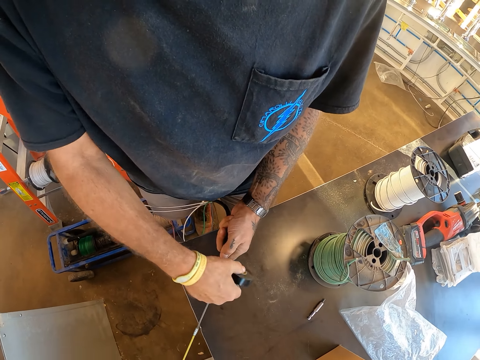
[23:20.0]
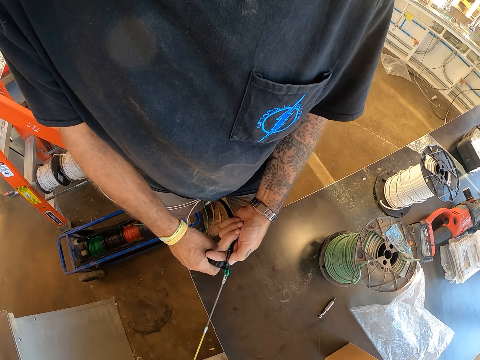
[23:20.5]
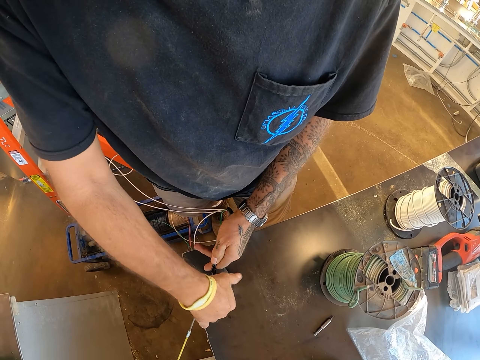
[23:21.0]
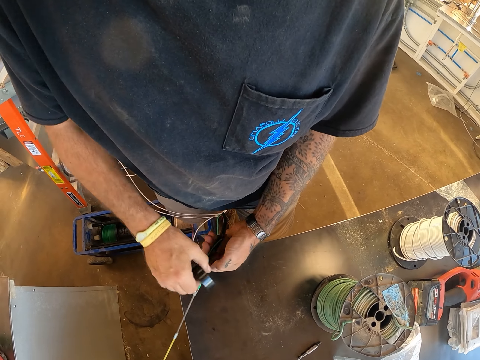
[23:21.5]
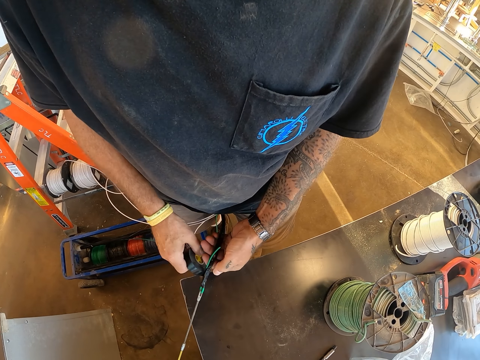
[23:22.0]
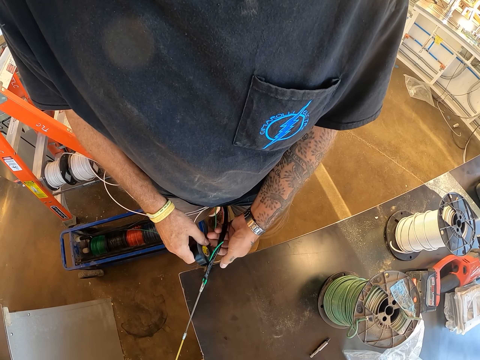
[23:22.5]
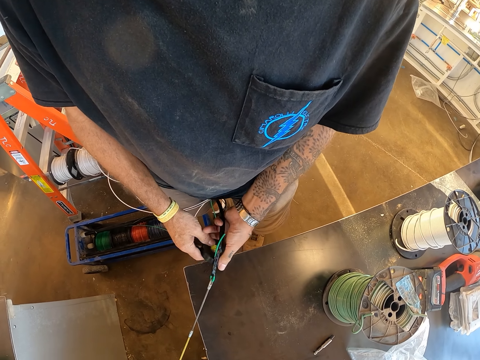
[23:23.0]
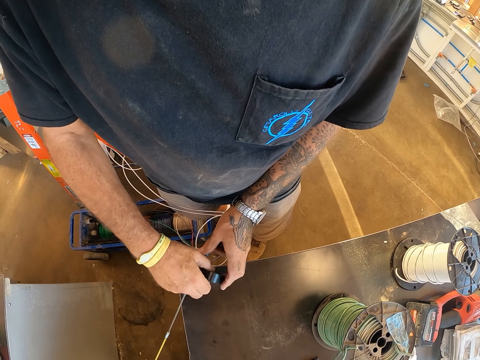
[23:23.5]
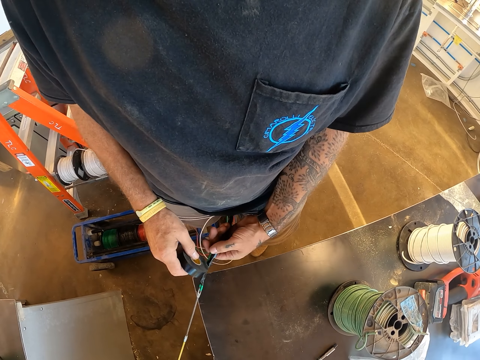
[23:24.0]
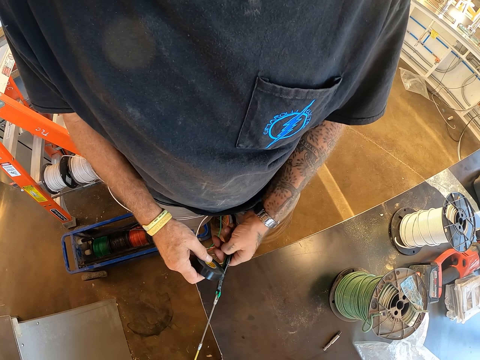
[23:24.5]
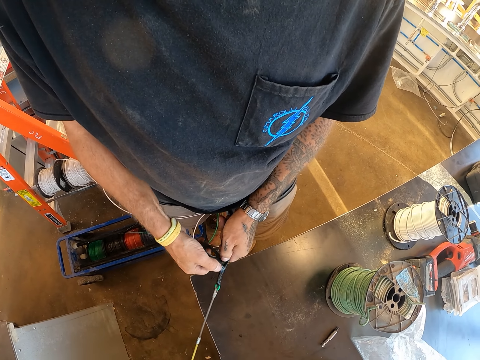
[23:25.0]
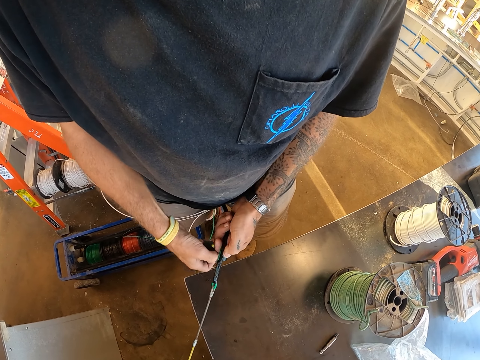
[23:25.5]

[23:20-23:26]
The camera wearer puts tape around the wires.

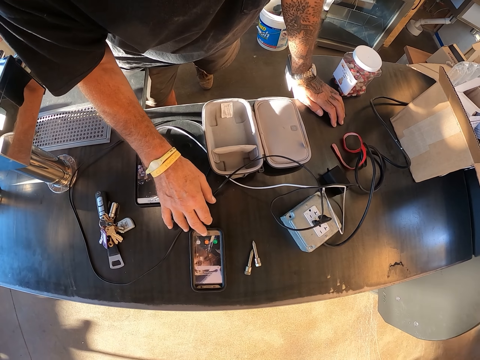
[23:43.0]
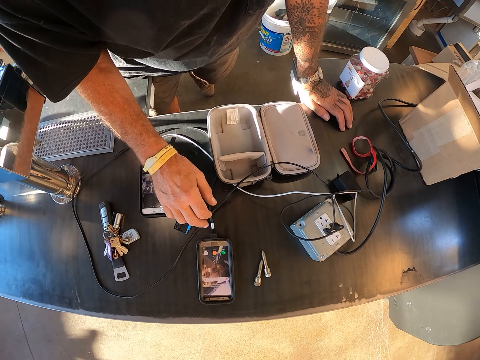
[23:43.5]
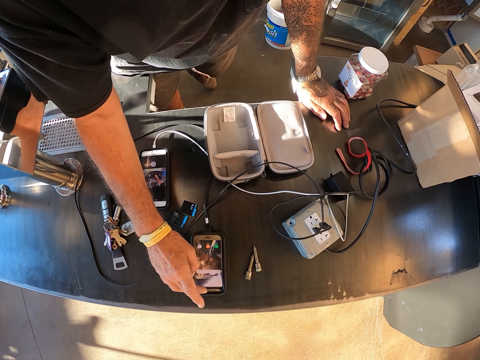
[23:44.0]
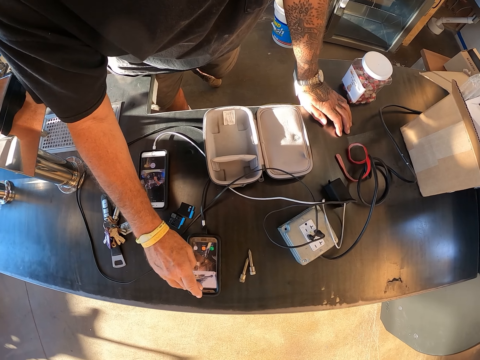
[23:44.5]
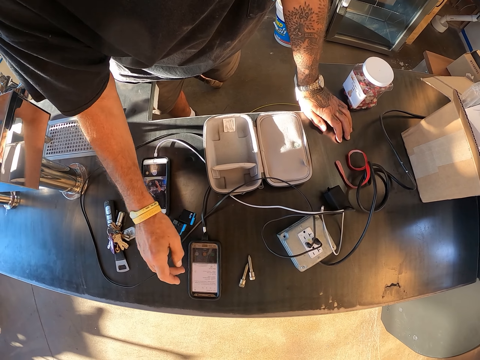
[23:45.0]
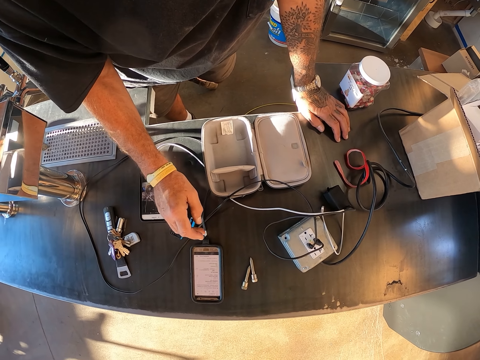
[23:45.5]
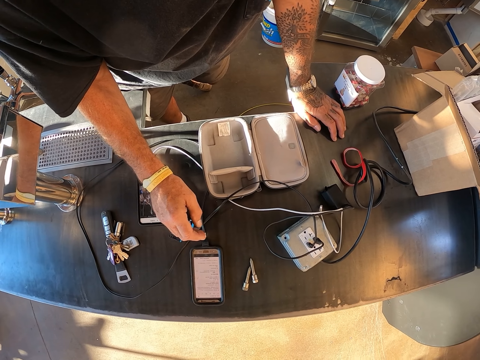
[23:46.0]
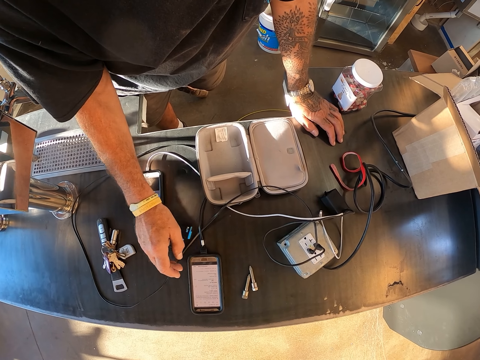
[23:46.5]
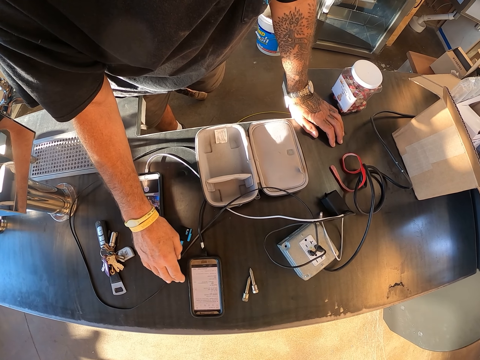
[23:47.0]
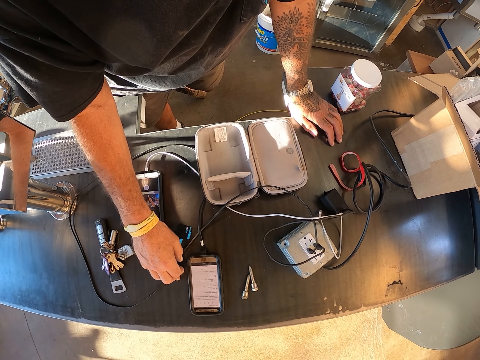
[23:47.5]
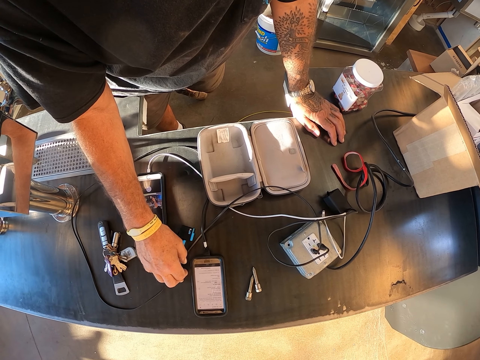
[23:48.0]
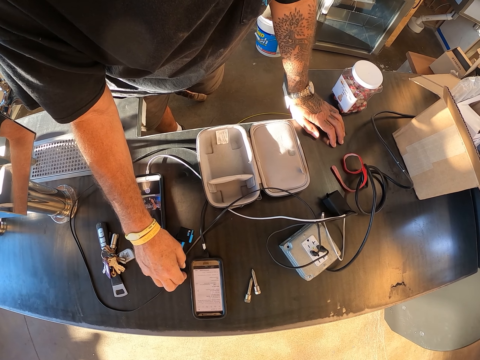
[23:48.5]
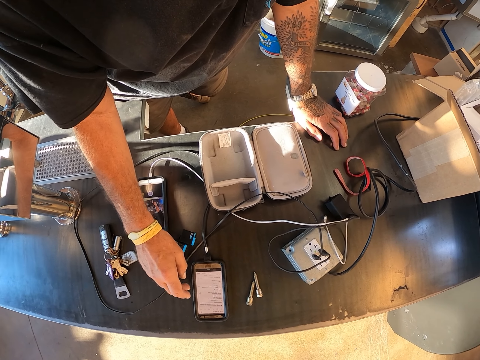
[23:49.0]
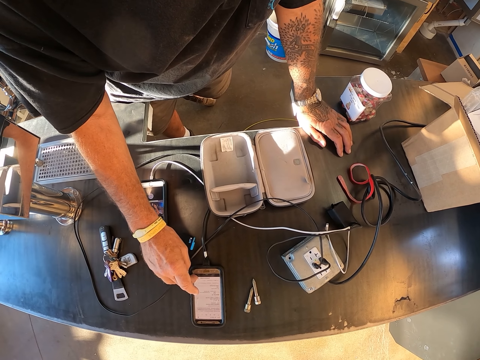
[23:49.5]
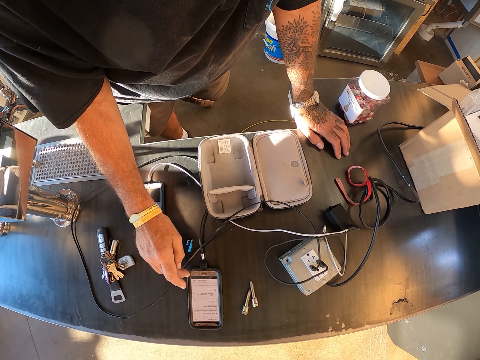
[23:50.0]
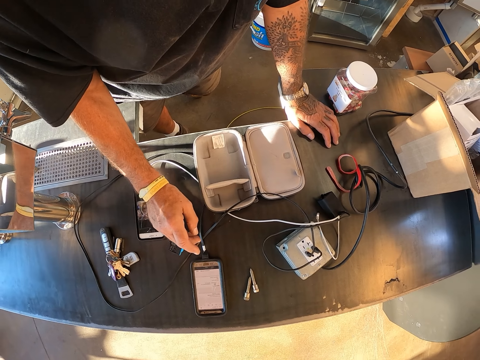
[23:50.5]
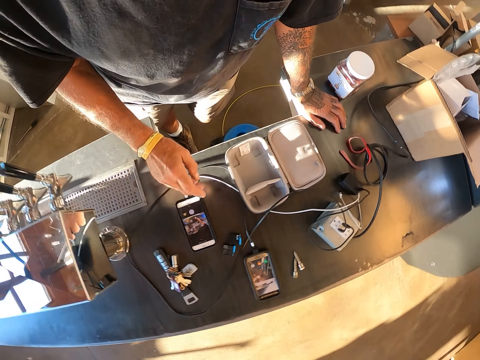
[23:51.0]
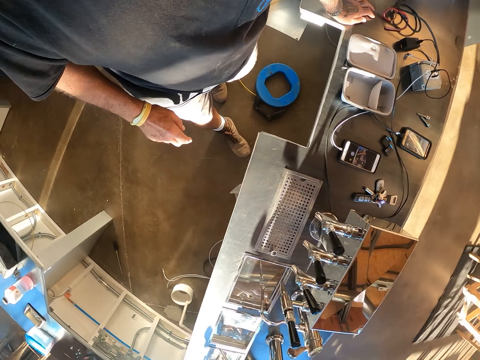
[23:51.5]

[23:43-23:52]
The camera wearer checks on the phone. They use the phone on the table. They scroll through the phone.

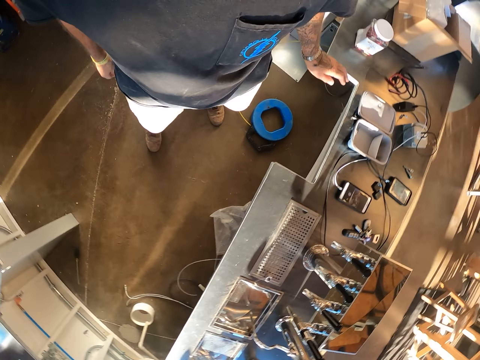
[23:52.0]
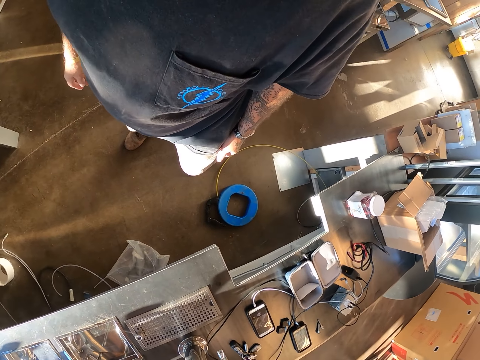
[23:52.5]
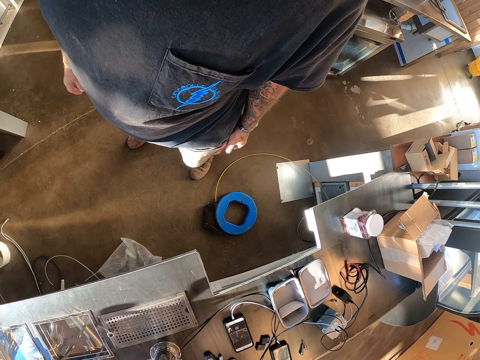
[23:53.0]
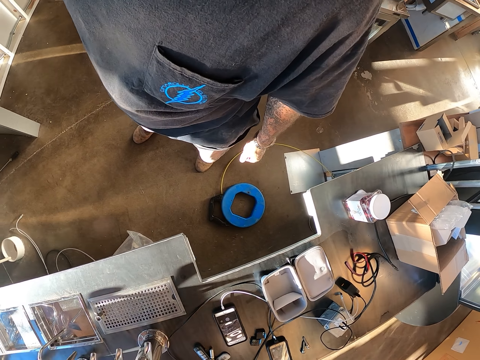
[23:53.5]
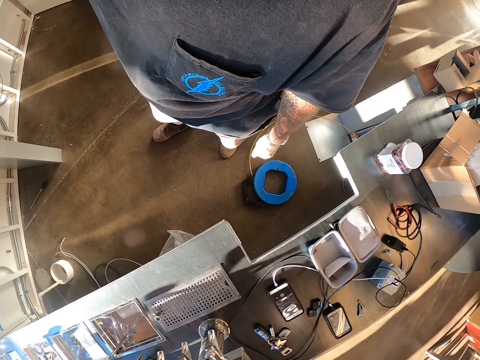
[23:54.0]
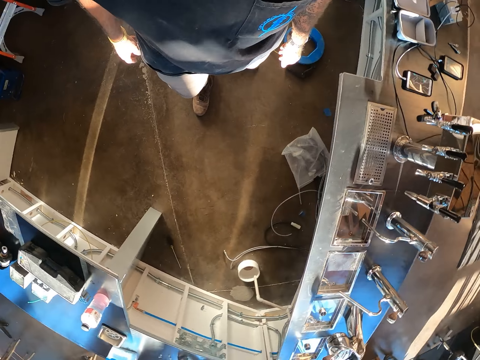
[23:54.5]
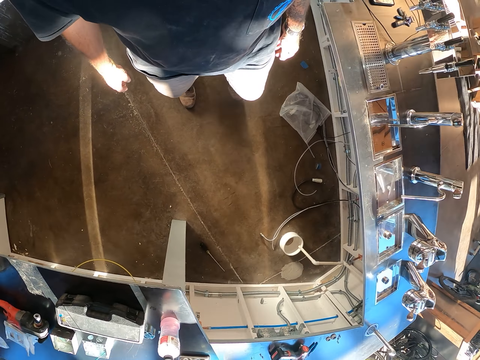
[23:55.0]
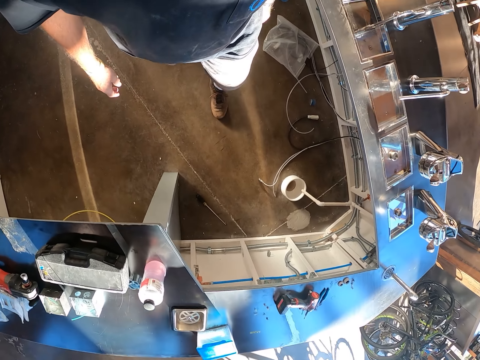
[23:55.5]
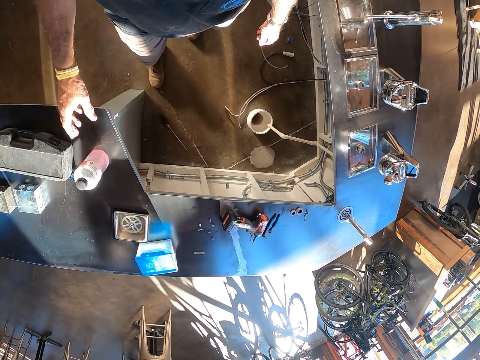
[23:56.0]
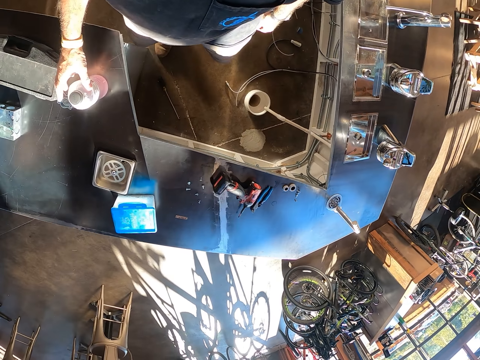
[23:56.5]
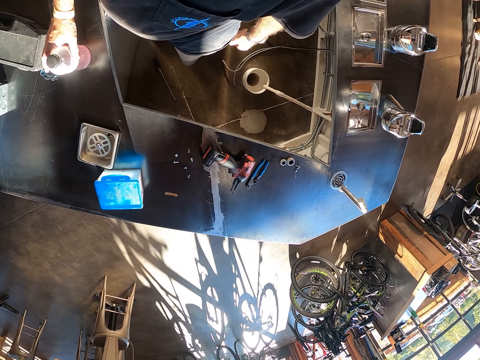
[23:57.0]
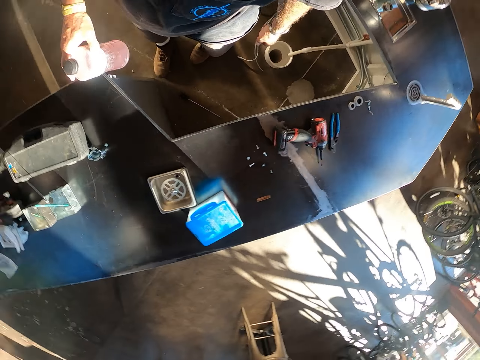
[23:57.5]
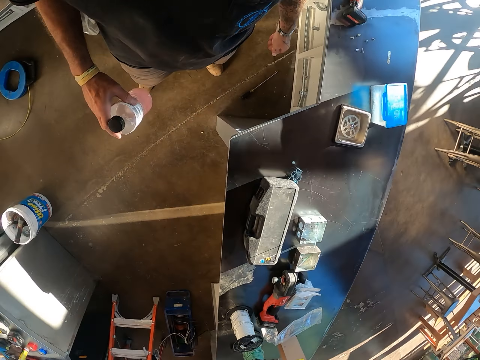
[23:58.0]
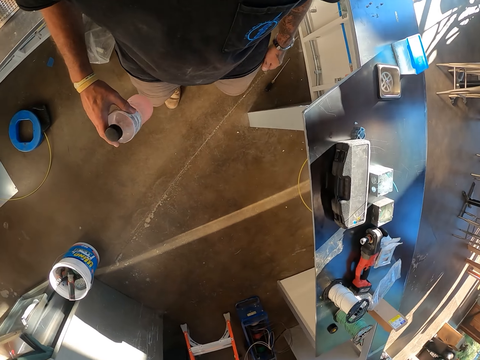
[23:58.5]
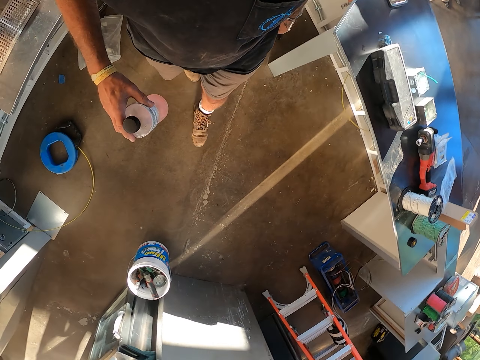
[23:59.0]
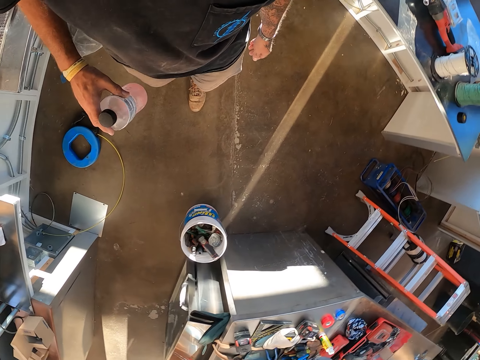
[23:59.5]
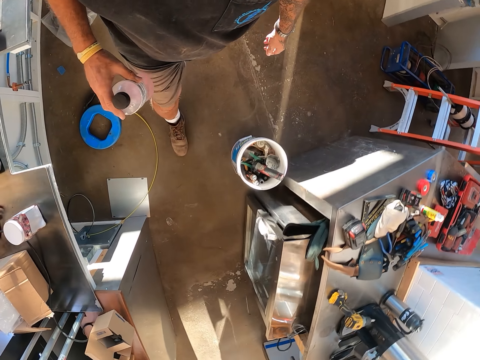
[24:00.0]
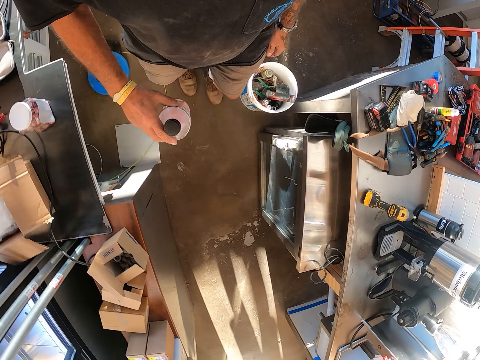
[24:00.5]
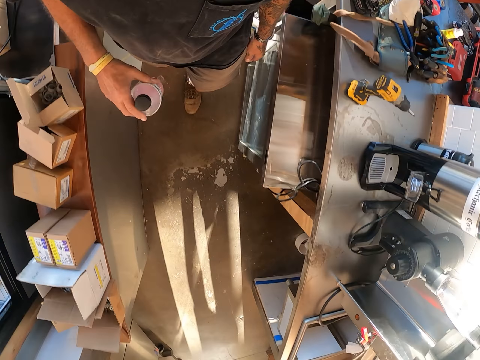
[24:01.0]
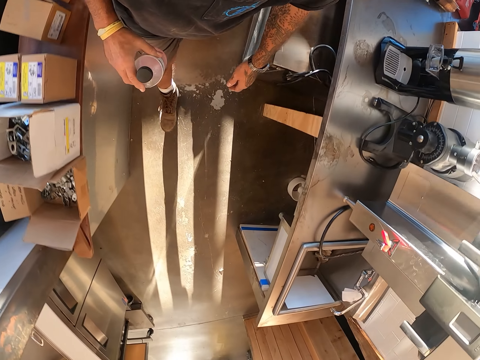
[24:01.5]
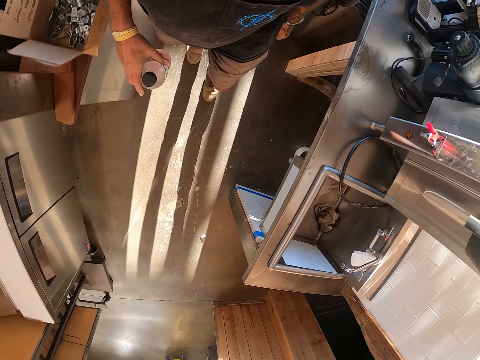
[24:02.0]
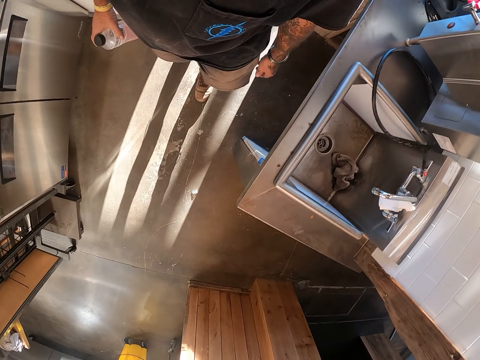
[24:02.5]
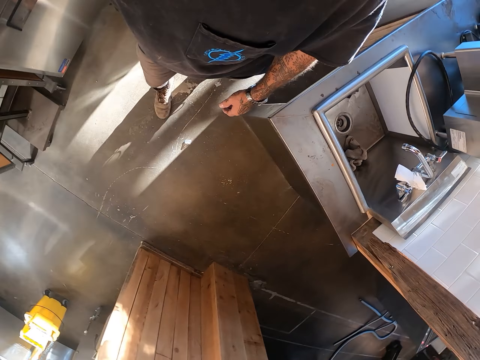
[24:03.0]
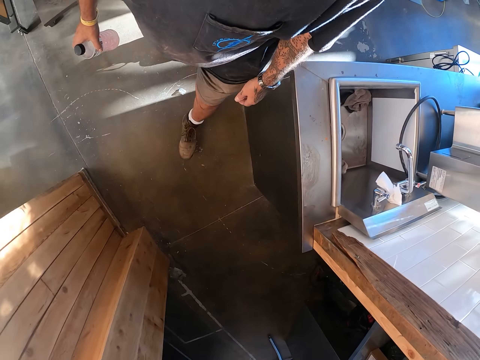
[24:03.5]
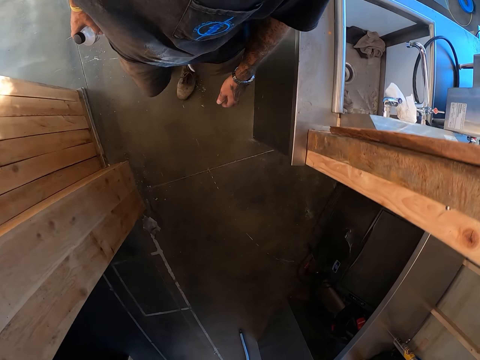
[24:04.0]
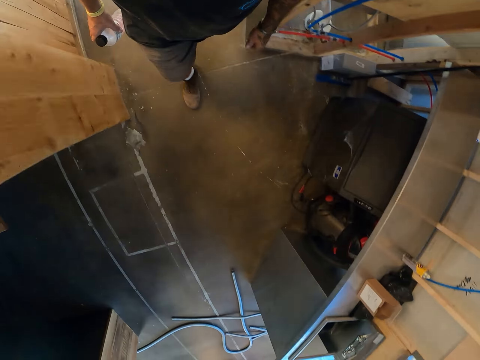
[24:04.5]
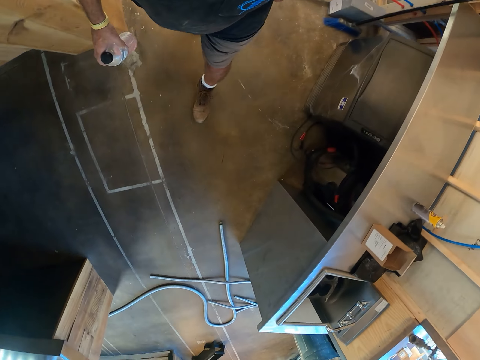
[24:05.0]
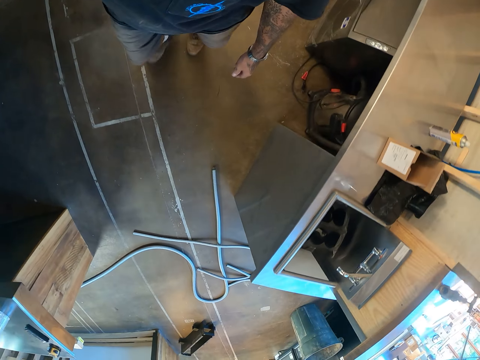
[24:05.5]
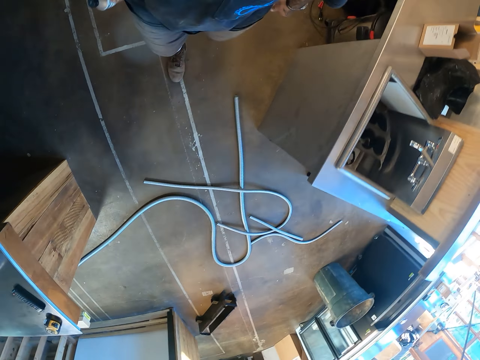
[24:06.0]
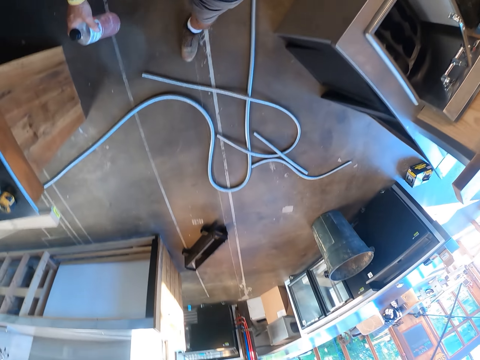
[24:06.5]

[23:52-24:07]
The camera wearer stands in the workshop. They walk around. They pick up a bottle on the counter. They shake the bottle. They walk around. They swing their hand.
